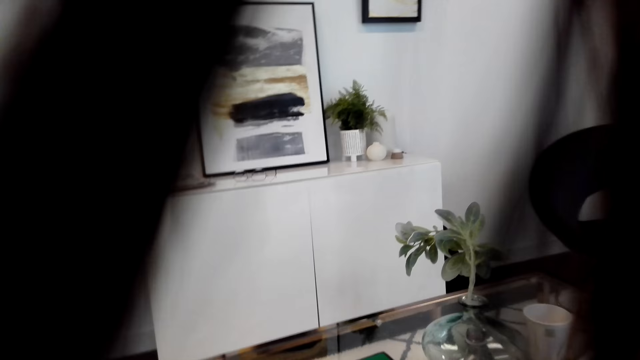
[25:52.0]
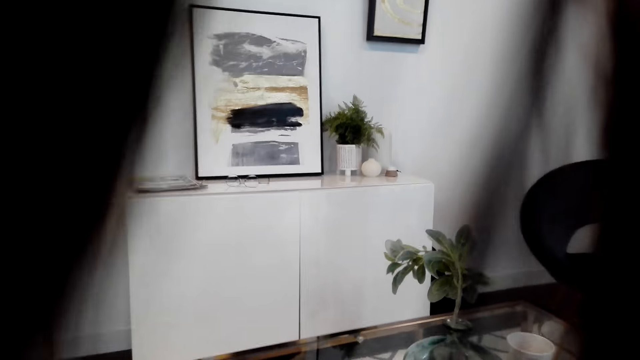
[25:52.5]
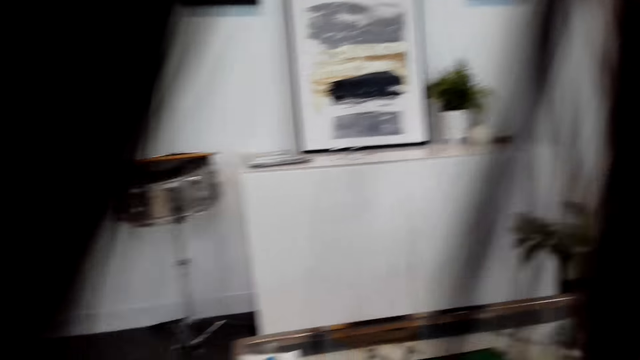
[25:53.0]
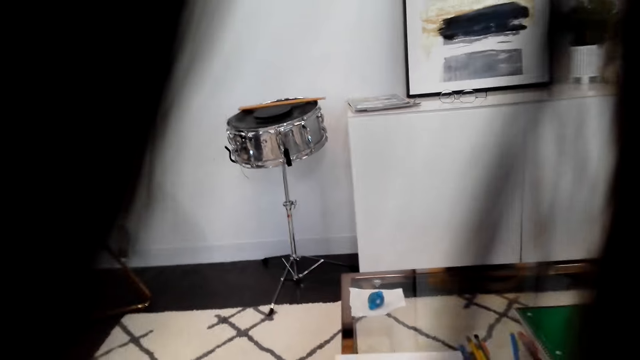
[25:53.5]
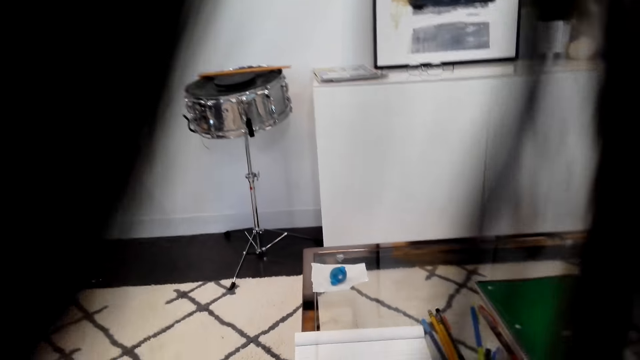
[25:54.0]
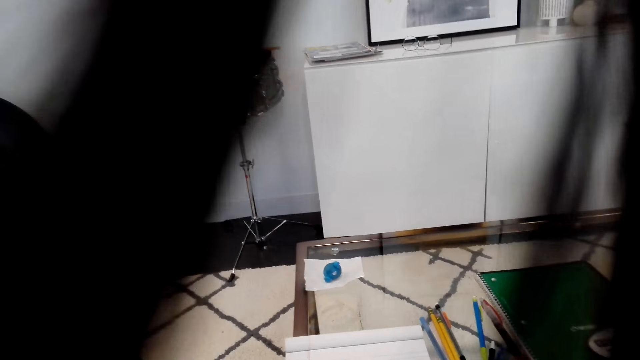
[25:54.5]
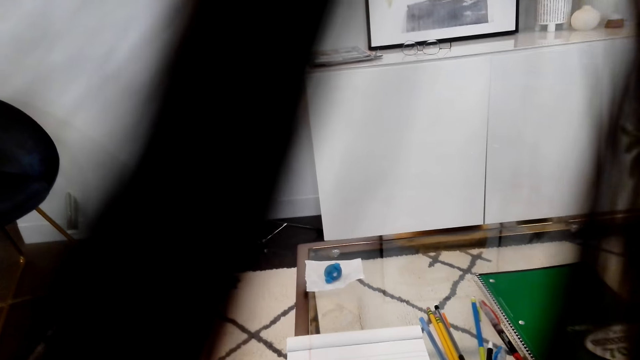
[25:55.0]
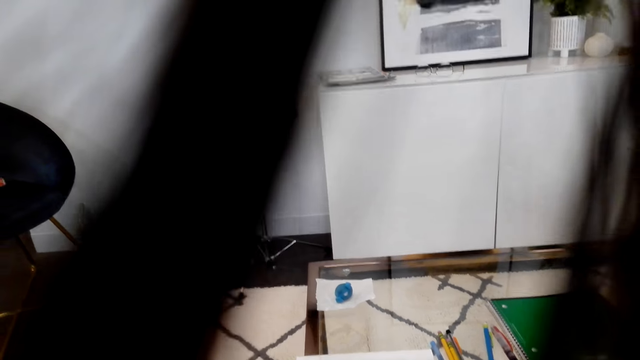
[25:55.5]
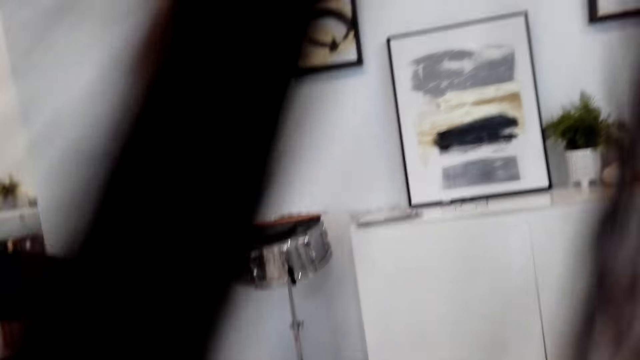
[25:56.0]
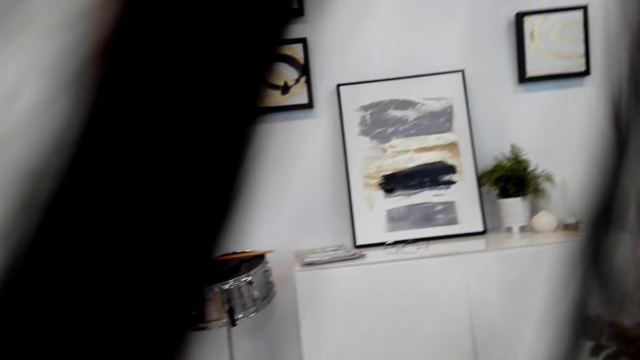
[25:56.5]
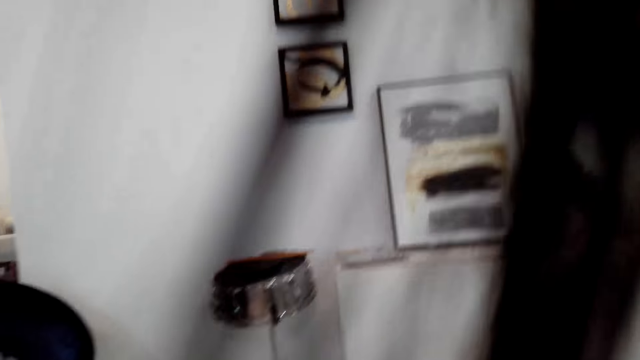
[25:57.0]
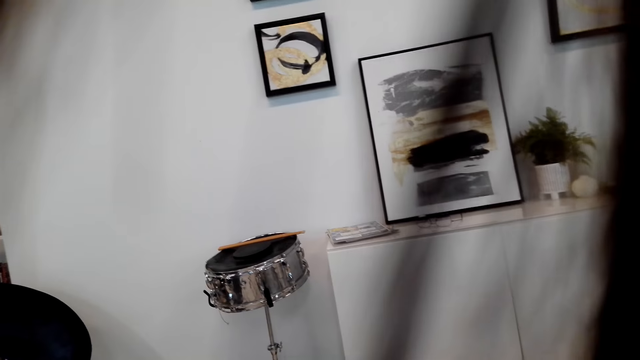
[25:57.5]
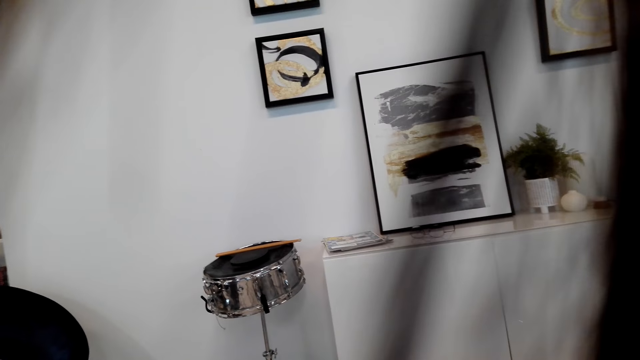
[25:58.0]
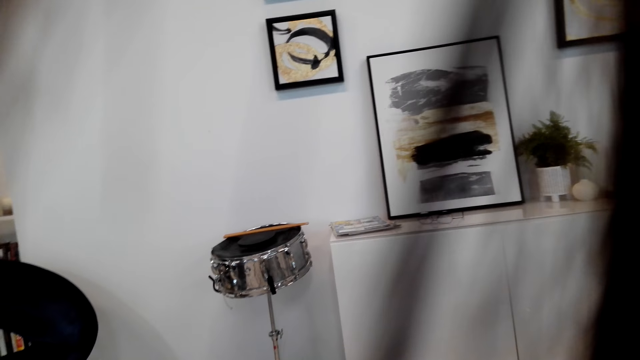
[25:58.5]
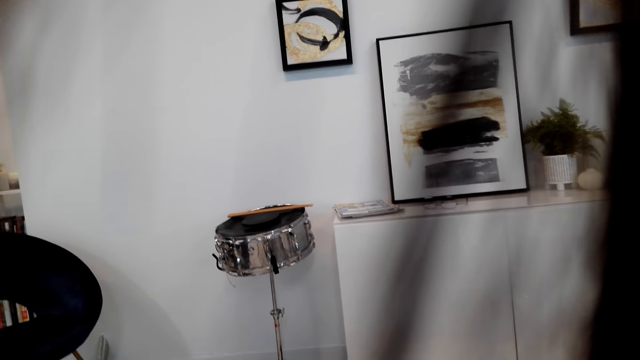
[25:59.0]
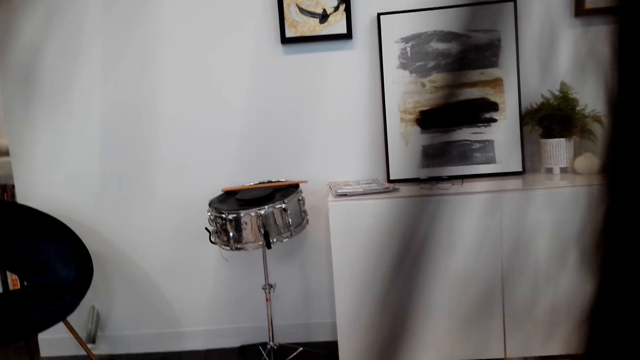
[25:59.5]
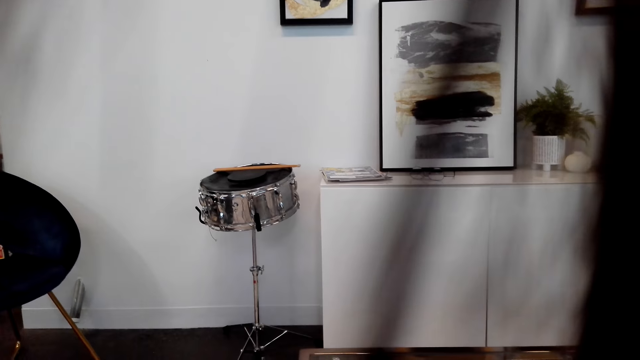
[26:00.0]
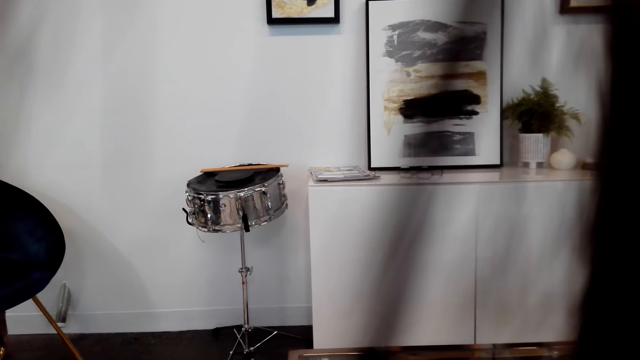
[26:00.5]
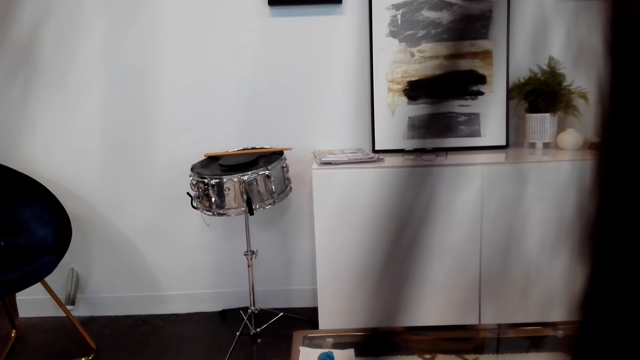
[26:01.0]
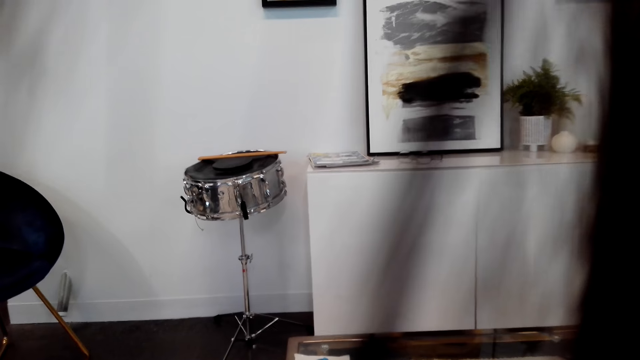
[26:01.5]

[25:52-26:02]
The camera wearer stares at the wall.

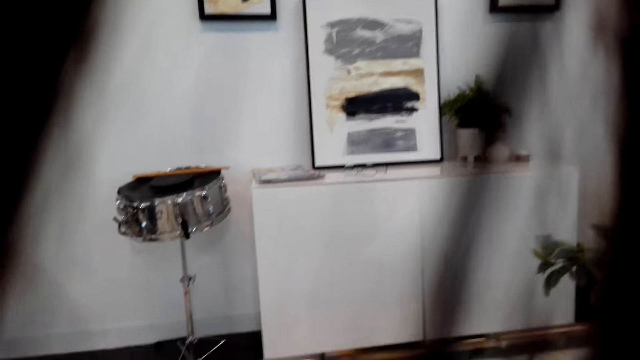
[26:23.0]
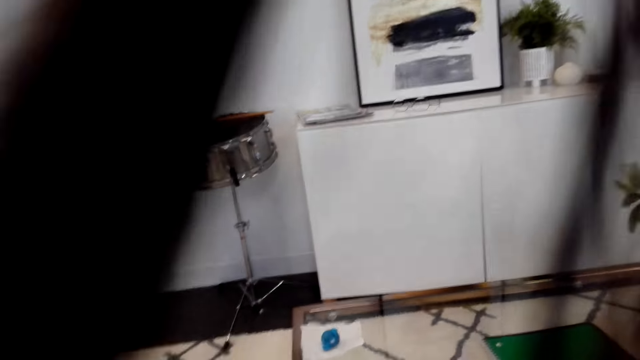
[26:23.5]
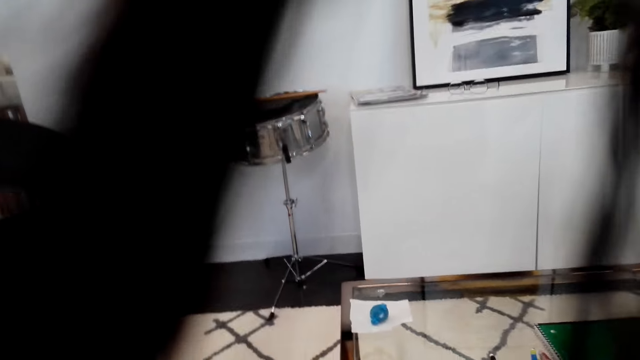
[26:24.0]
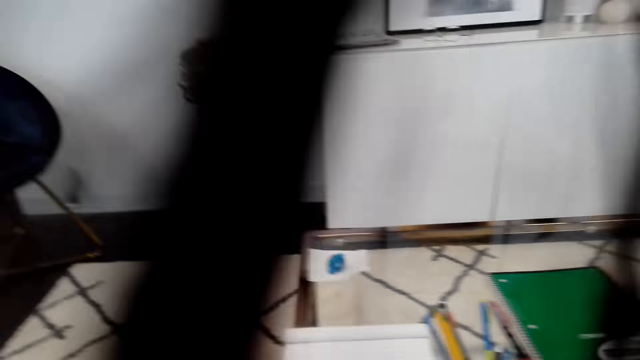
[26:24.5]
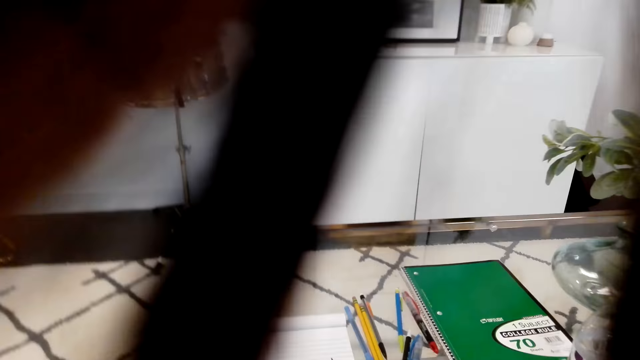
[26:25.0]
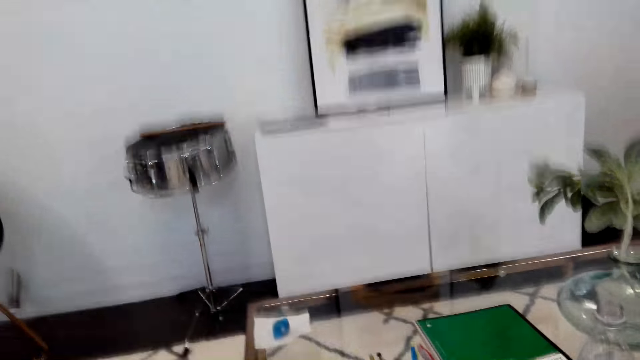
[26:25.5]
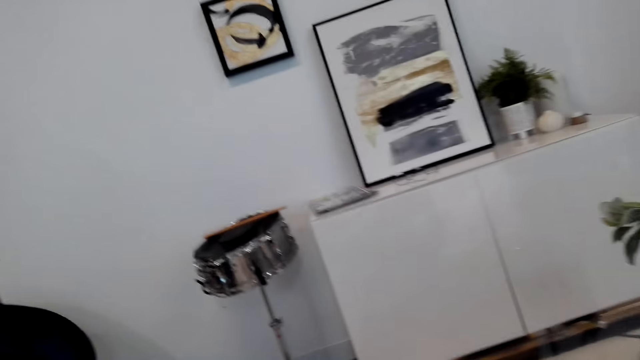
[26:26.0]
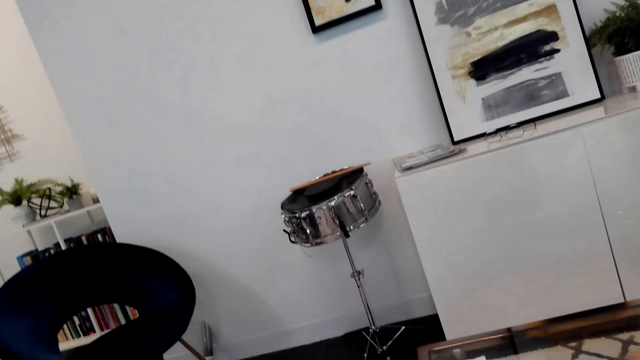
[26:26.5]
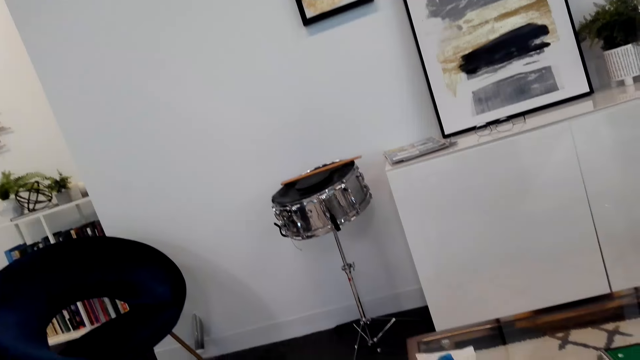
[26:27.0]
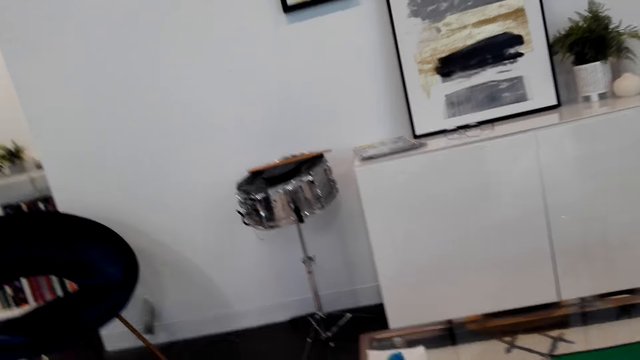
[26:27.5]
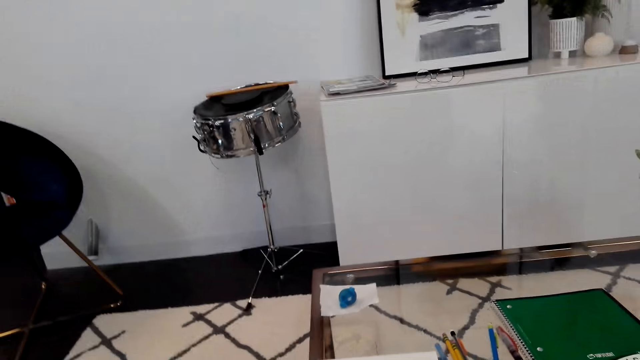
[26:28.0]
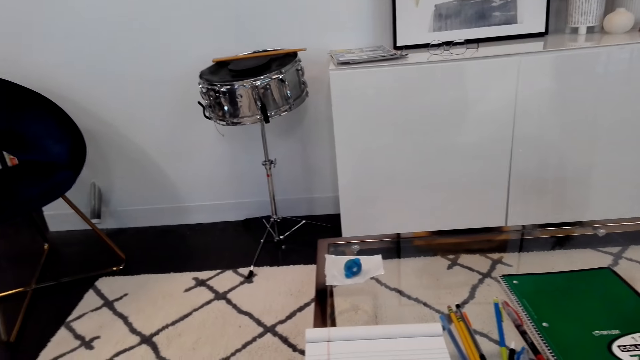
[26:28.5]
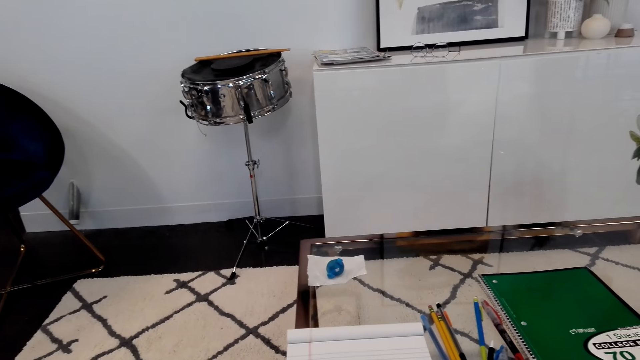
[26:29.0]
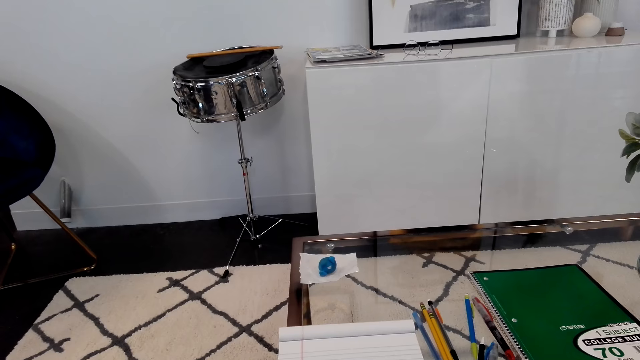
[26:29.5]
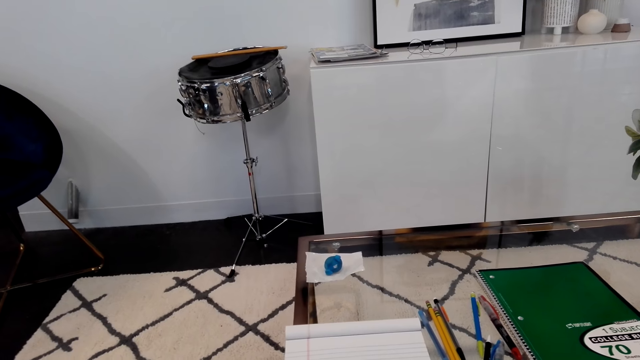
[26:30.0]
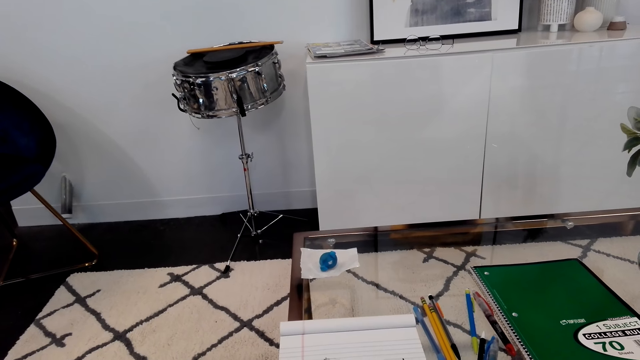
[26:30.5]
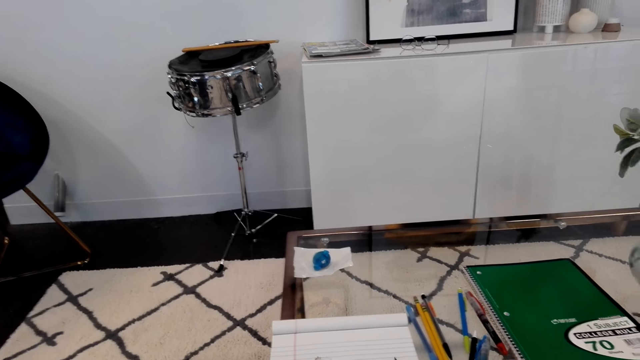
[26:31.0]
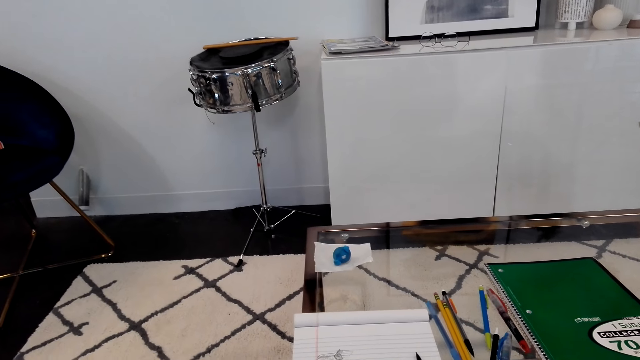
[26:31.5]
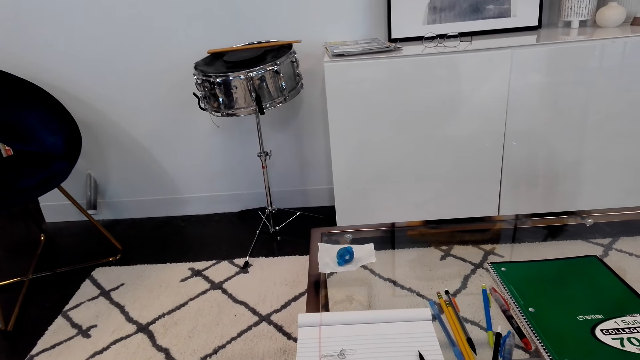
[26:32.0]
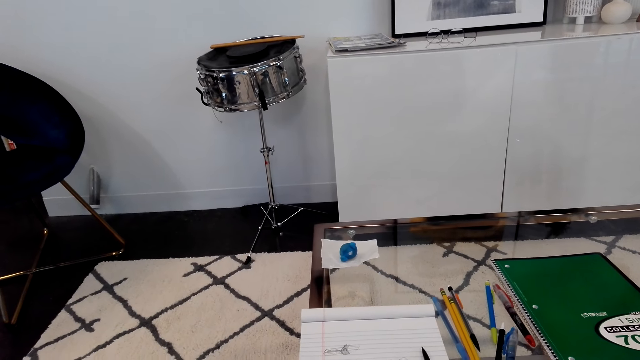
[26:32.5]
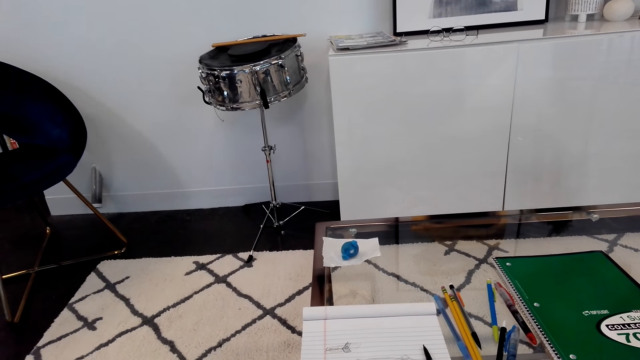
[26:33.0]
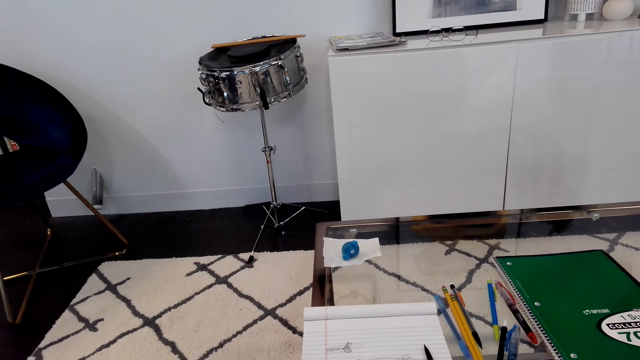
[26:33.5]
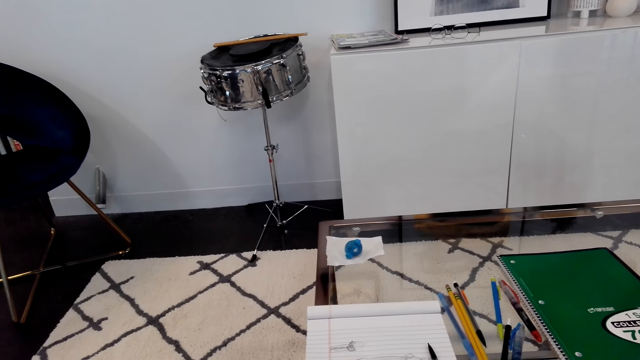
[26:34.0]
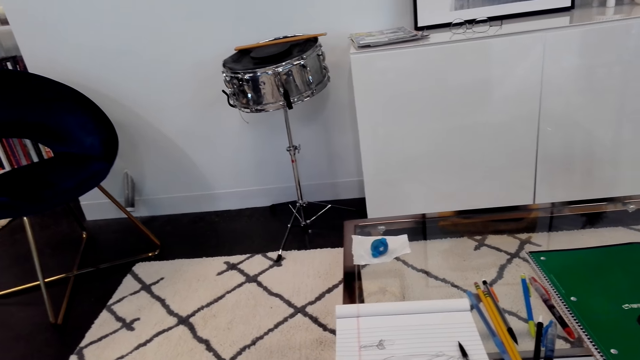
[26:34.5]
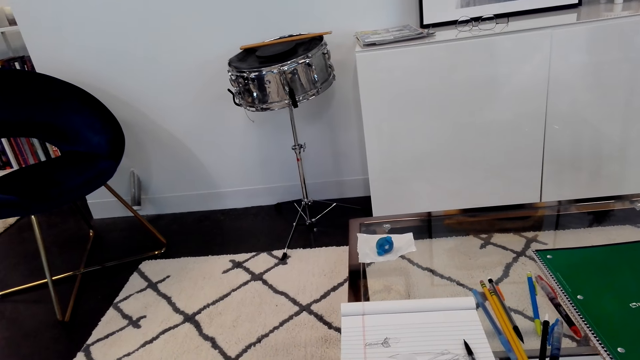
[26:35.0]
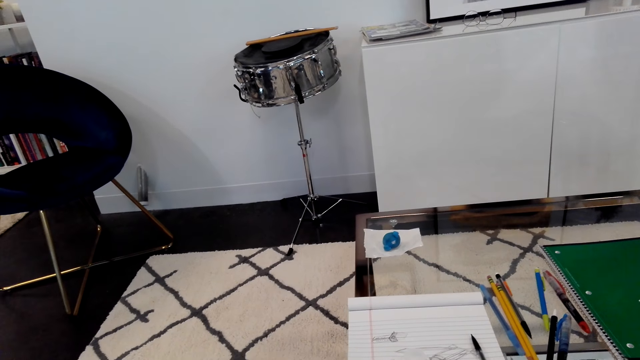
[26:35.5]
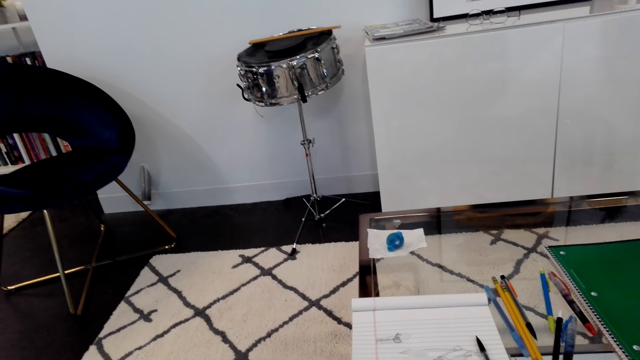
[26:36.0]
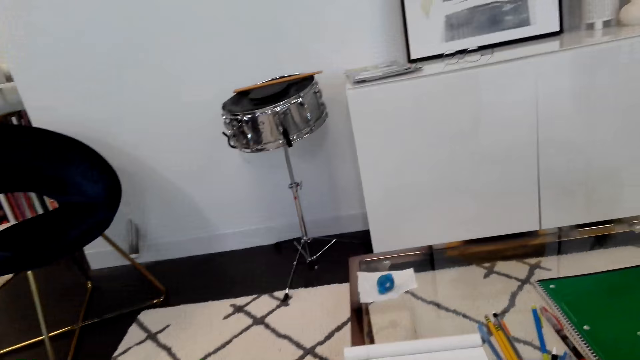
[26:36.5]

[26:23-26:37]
The camera wearer moves a hand. They look at the wall. They stare at the table. They look at the table.
